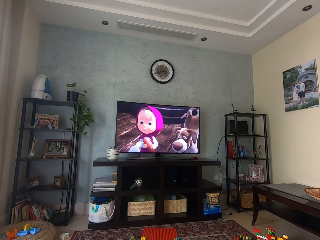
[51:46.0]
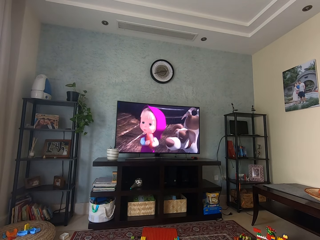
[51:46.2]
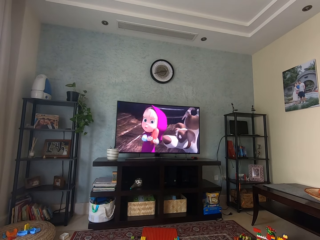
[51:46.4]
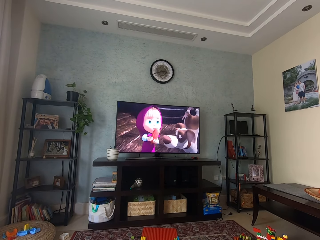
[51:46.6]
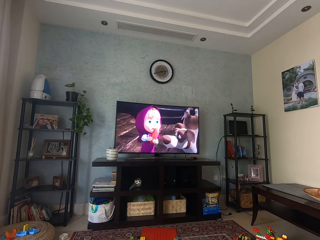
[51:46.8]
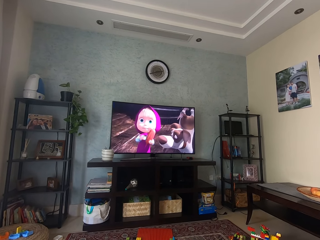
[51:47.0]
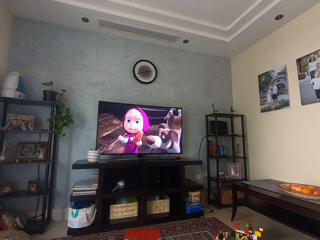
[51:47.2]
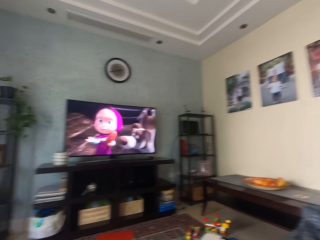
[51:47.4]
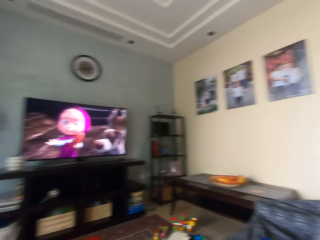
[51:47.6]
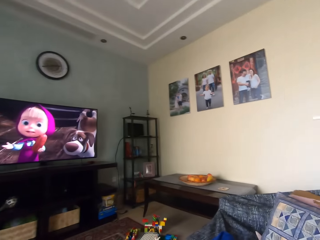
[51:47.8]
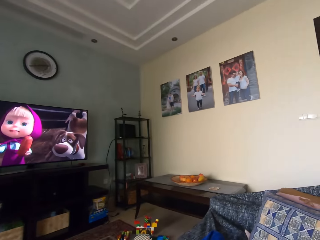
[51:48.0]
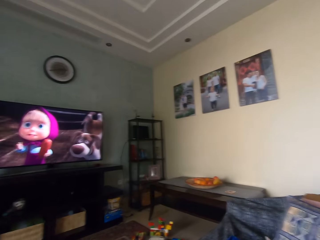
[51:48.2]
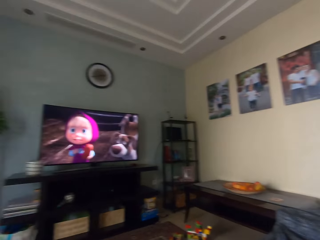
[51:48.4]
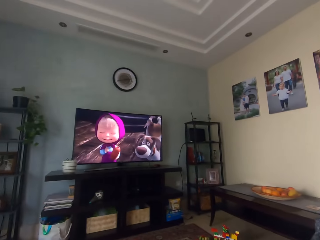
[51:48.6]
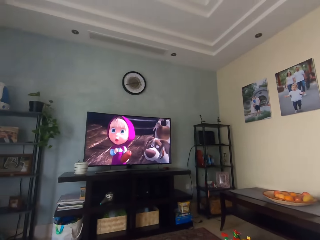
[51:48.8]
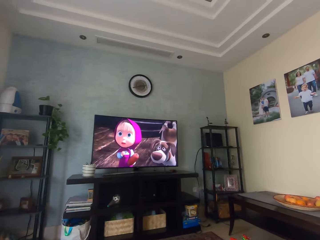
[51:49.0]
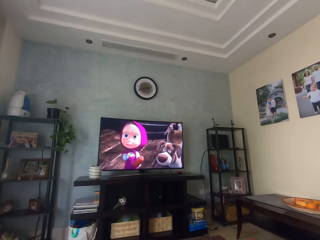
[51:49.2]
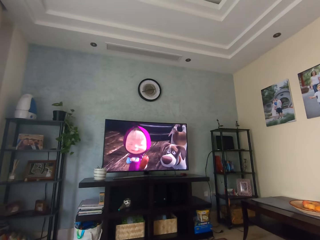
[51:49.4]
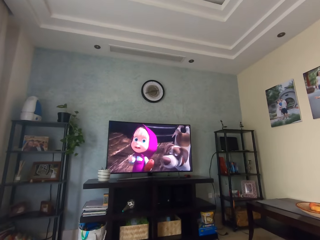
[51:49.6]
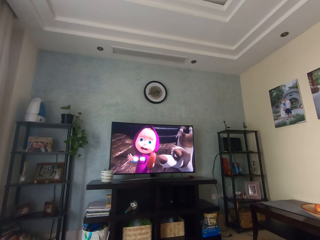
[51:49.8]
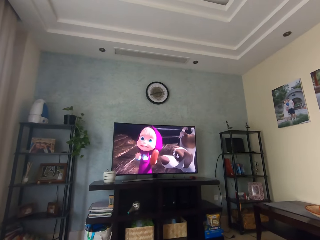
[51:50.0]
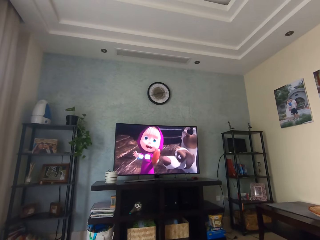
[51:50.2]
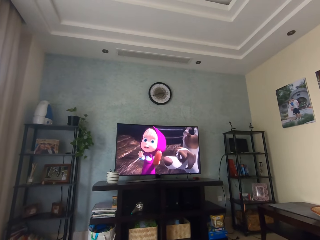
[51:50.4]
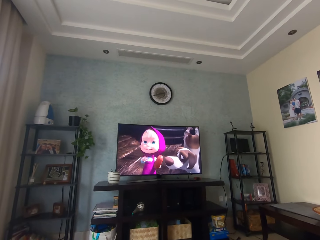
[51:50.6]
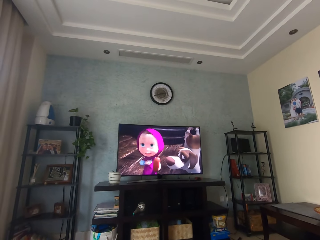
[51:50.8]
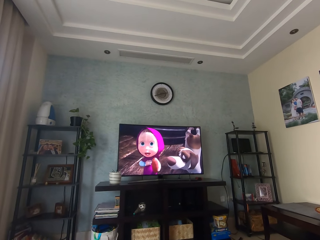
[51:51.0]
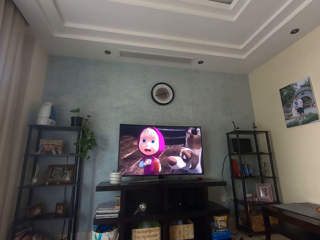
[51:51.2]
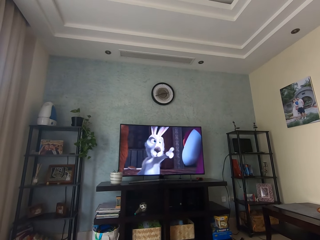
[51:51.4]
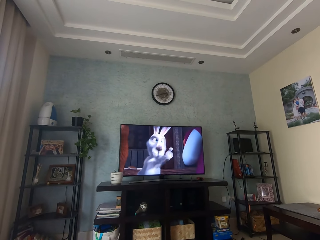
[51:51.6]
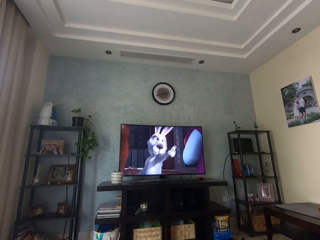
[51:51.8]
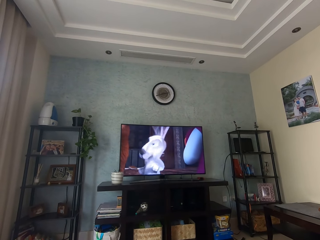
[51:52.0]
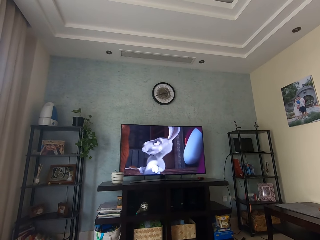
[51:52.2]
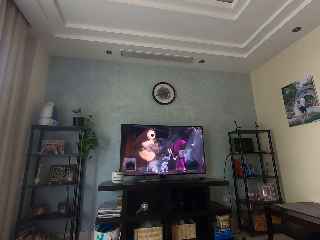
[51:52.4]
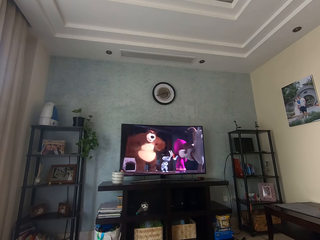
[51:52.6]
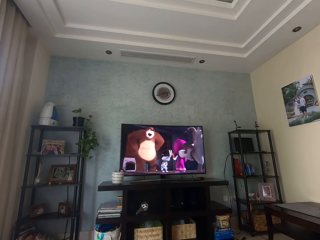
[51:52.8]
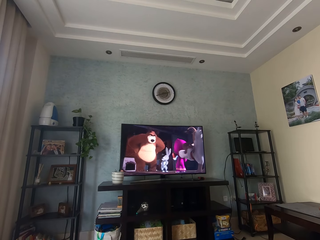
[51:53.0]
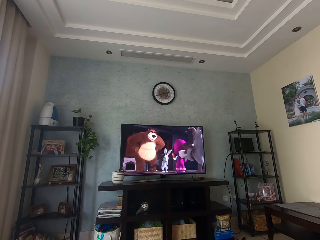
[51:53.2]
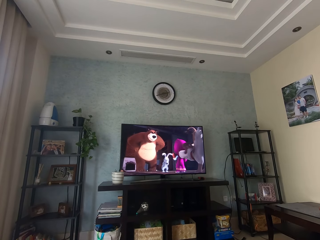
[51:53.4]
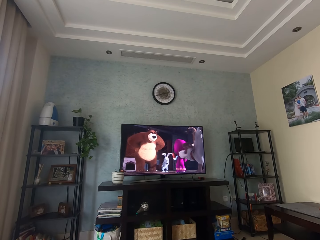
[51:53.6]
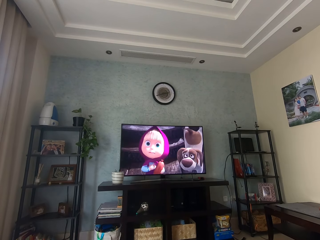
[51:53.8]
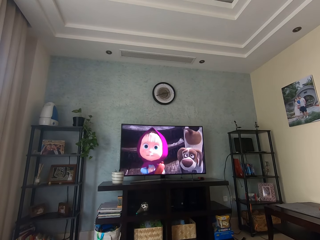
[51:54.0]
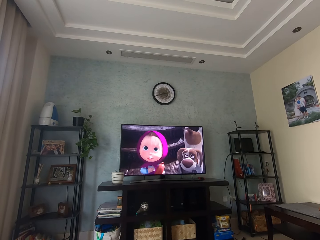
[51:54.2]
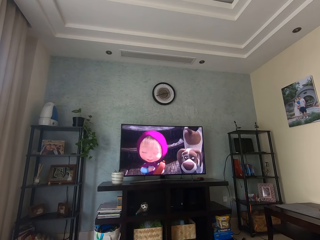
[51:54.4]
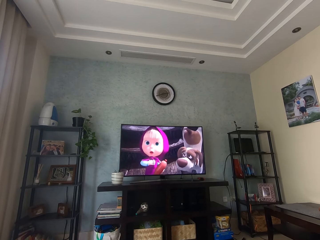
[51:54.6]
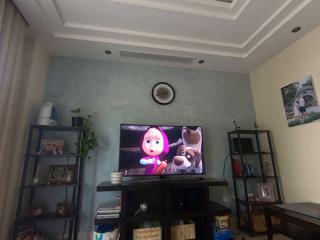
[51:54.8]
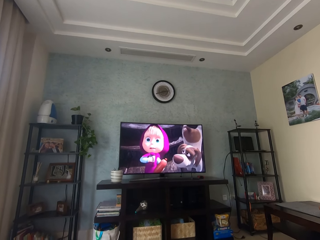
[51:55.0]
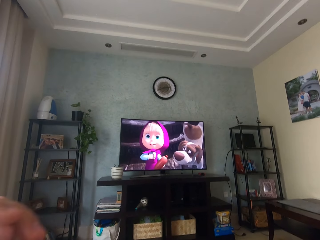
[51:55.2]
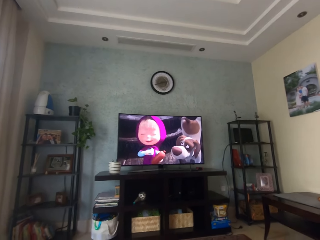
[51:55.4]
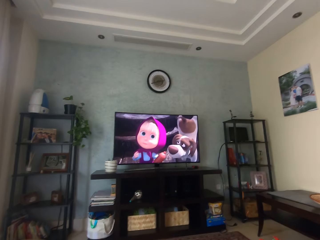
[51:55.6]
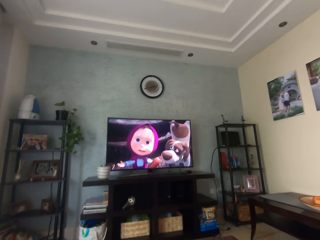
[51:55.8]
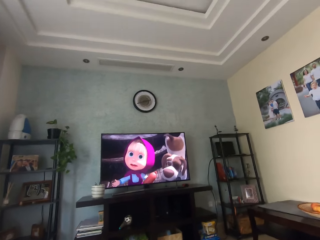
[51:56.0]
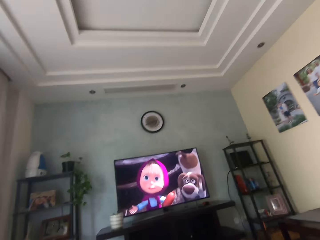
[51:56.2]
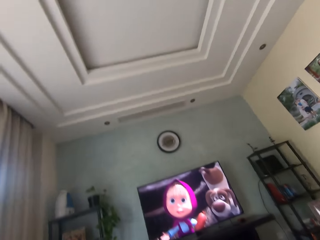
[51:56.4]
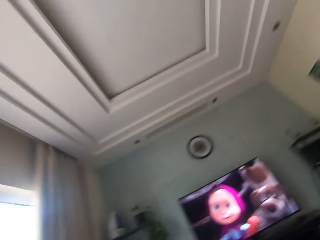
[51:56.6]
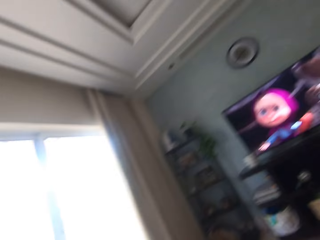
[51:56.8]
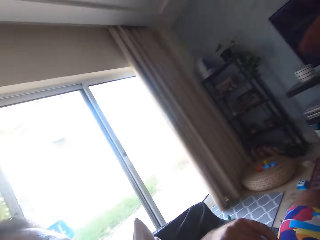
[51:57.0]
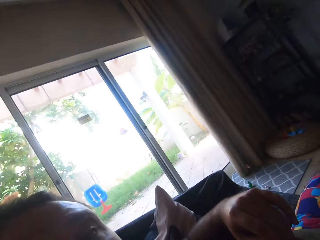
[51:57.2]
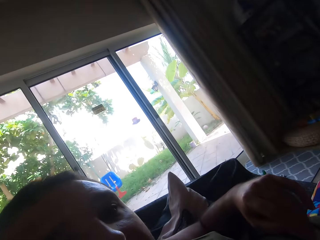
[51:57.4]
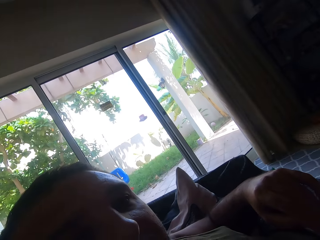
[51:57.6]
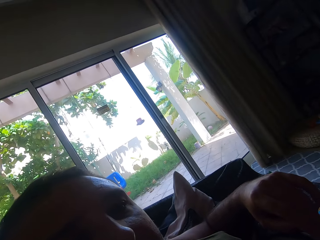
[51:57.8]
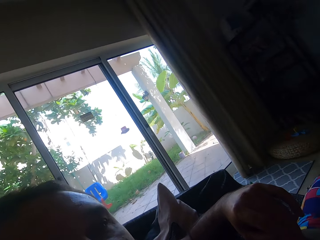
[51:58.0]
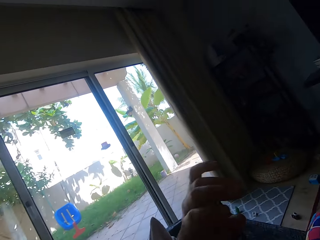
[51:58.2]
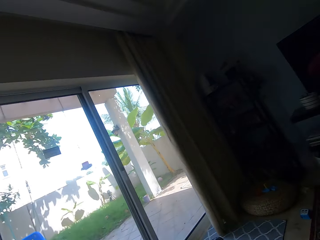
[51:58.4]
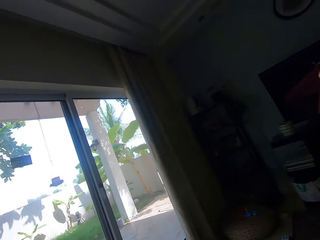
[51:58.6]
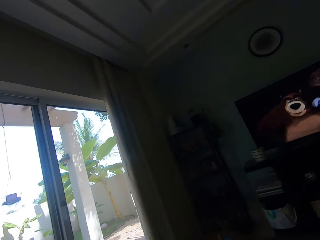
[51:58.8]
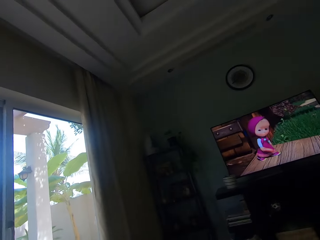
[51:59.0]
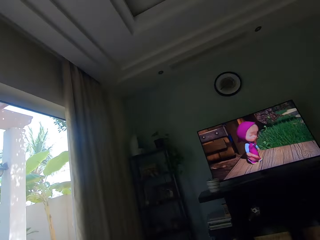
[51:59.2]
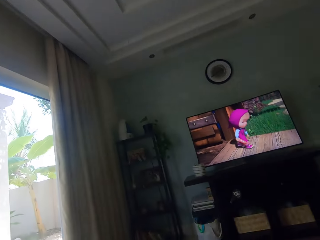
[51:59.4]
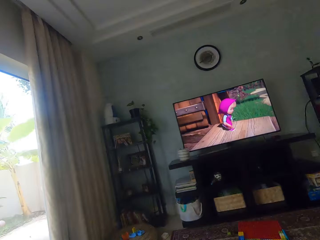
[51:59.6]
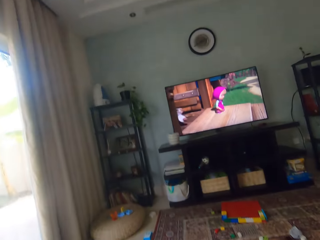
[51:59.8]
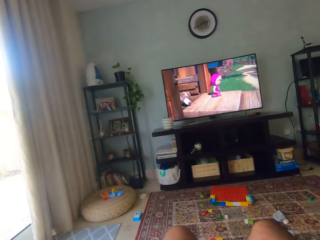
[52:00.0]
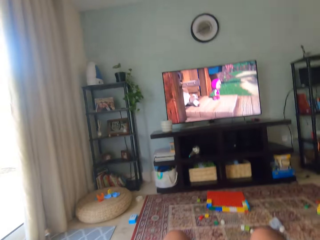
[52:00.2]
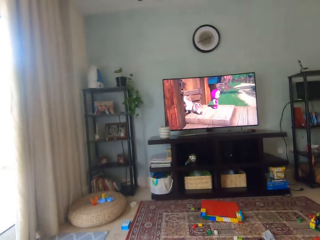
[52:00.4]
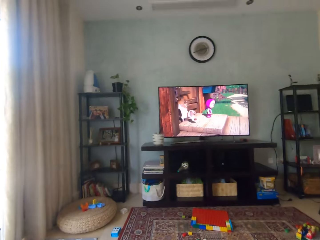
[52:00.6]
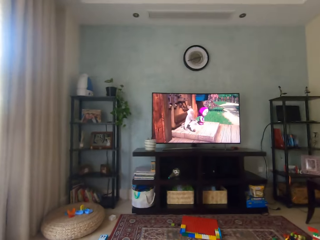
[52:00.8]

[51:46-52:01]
The camera wearer looks around. They watch television. They remove the camera from the head. They look around. They wear the camera.

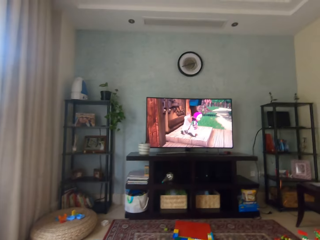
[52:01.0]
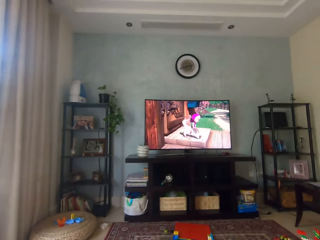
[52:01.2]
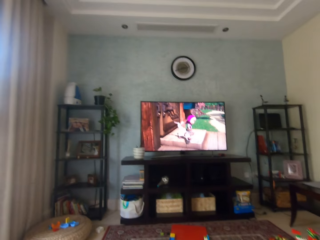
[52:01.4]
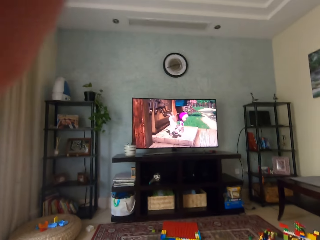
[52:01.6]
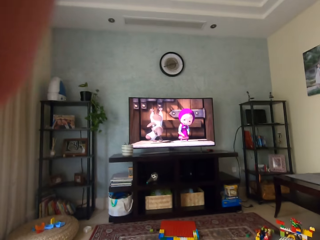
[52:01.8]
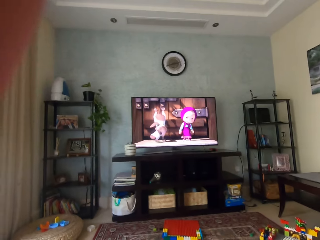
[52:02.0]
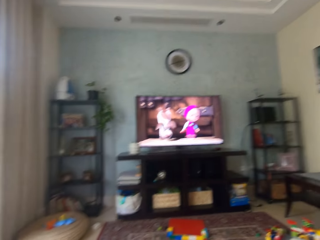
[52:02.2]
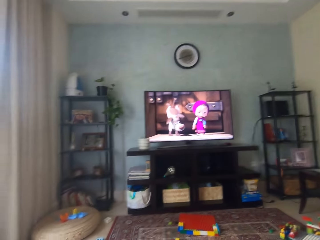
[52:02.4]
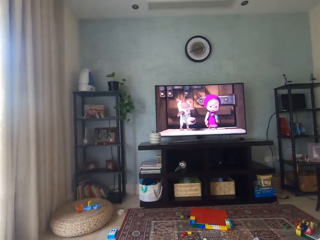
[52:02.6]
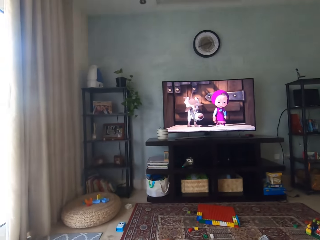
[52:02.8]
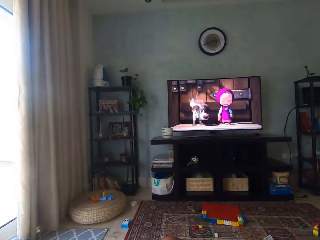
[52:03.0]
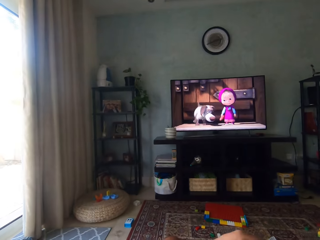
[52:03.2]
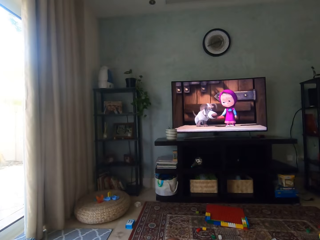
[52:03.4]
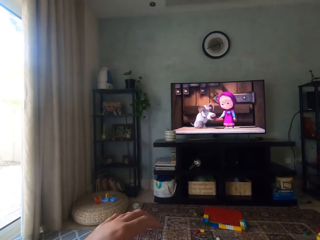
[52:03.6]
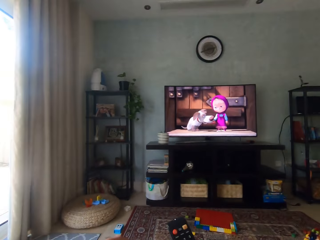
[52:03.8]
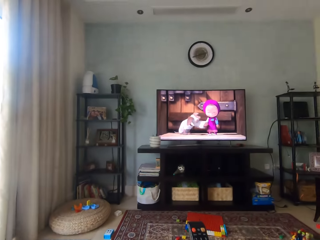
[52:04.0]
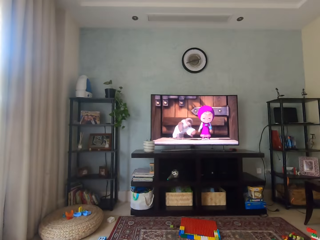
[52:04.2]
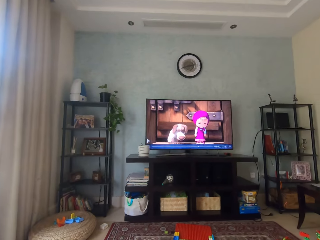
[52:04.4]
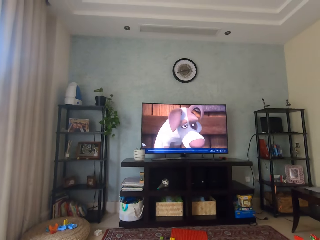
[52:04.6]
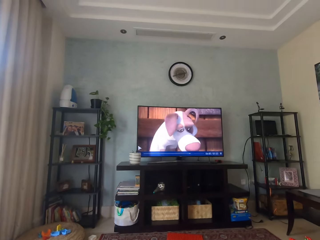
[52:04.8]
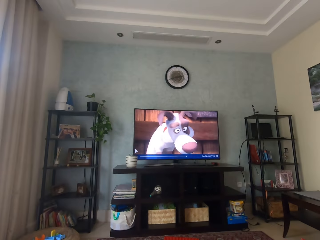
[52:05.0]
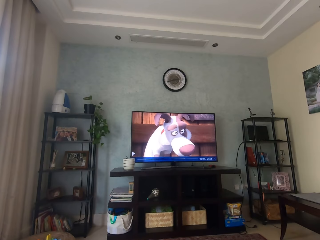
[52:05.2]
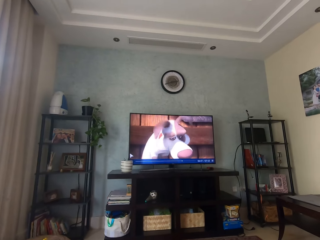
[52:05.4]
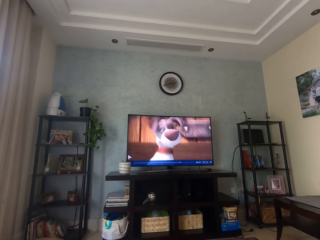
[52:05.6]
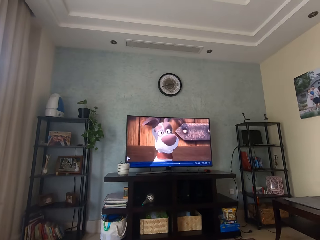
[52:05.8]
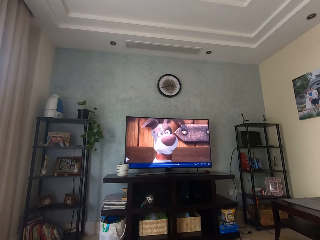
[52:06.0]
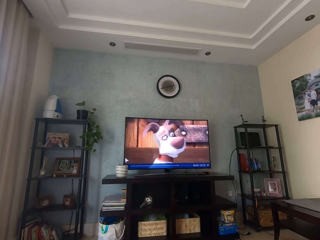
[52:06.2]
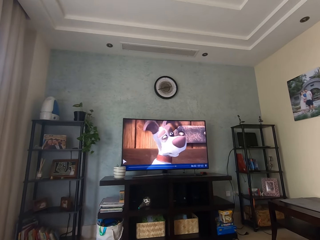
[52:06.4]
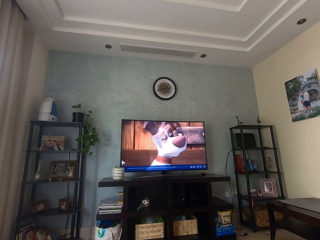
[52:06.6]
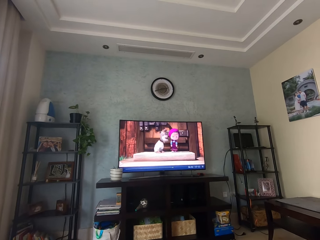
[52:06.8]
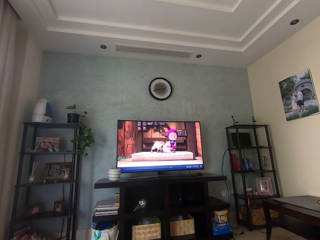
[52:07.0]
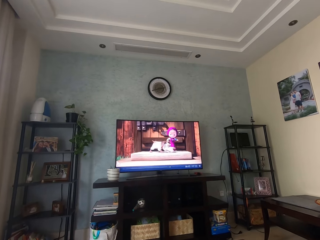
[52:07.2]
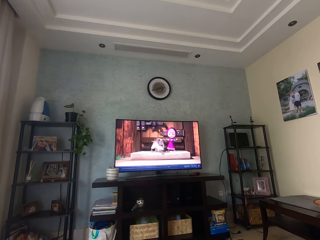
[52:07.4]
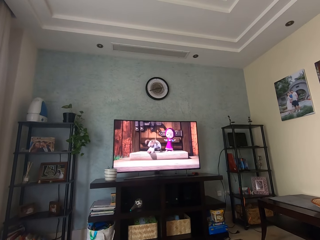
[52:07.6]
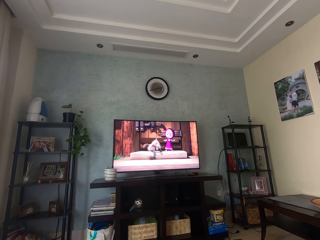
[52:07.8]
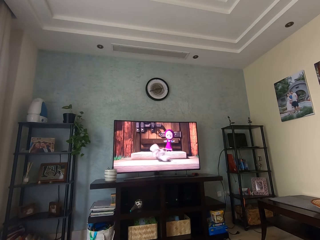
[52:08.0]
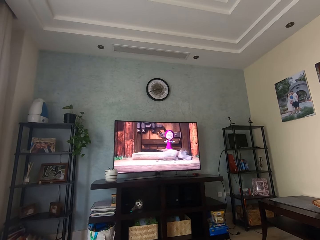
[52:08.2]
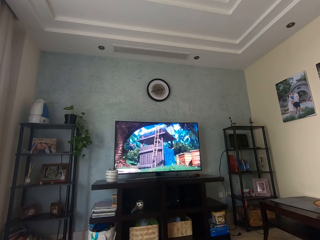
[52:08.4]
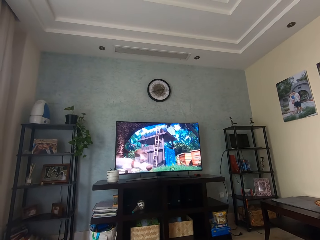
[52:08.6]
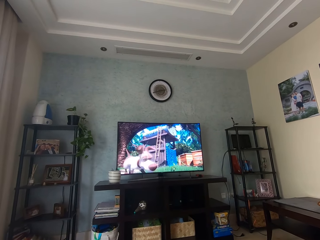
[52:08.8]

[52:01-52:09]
The camera wearer watches television. He lifts his hand. He operates the remote. He watches television.
